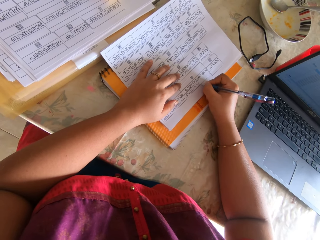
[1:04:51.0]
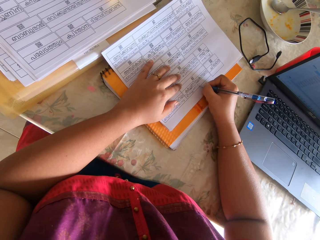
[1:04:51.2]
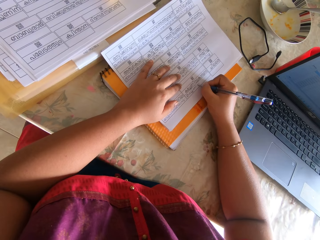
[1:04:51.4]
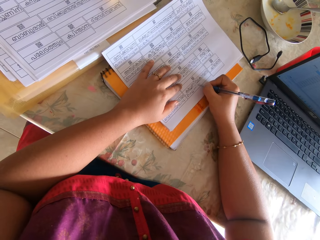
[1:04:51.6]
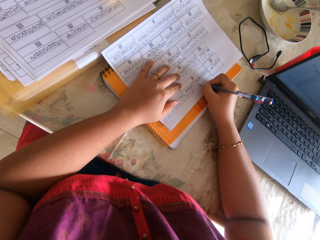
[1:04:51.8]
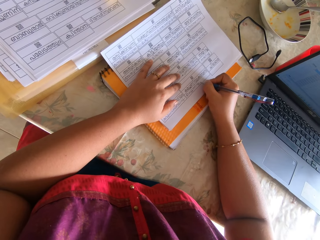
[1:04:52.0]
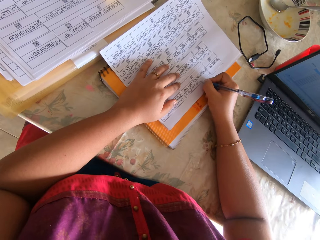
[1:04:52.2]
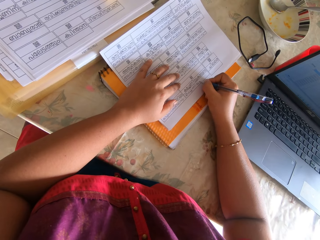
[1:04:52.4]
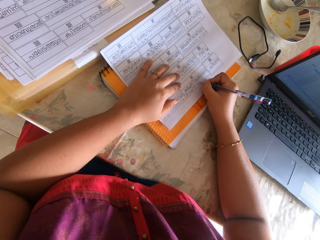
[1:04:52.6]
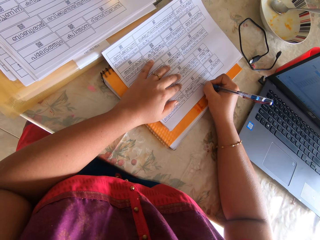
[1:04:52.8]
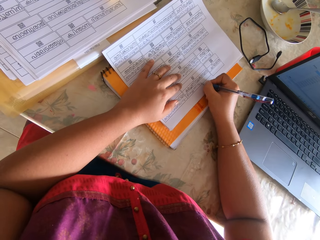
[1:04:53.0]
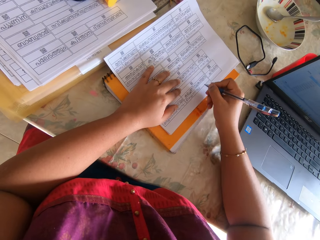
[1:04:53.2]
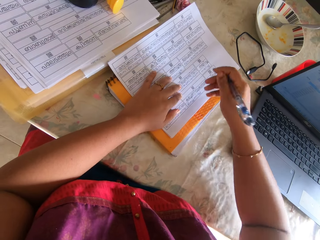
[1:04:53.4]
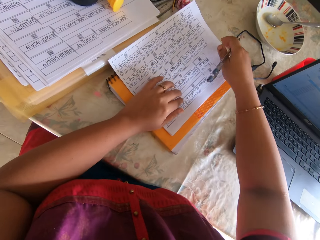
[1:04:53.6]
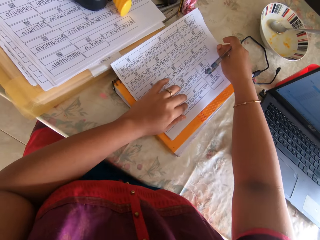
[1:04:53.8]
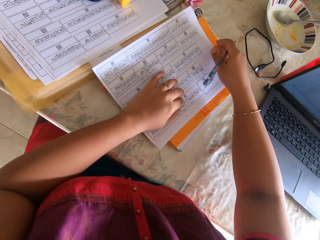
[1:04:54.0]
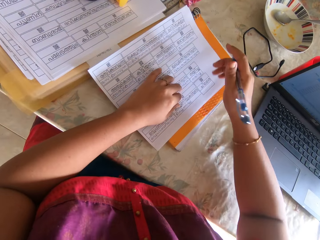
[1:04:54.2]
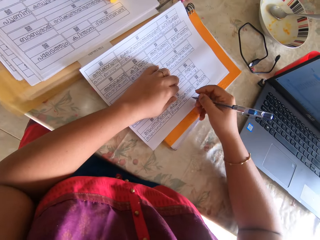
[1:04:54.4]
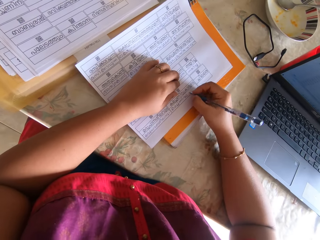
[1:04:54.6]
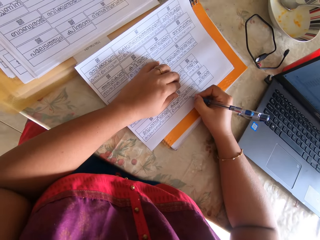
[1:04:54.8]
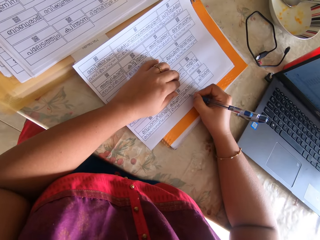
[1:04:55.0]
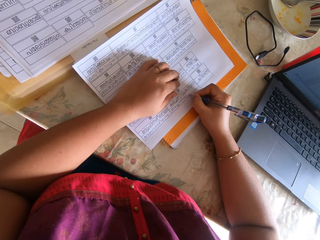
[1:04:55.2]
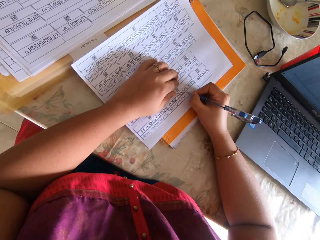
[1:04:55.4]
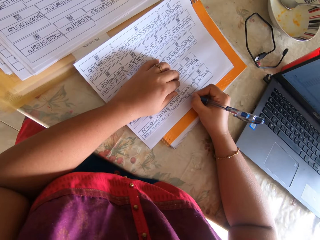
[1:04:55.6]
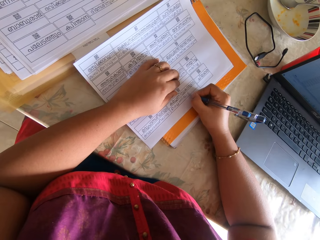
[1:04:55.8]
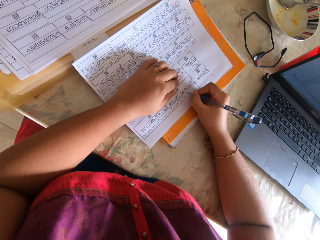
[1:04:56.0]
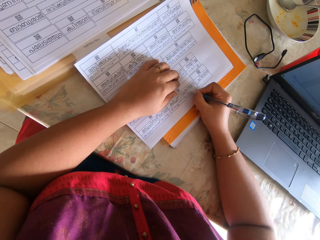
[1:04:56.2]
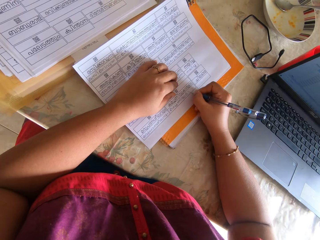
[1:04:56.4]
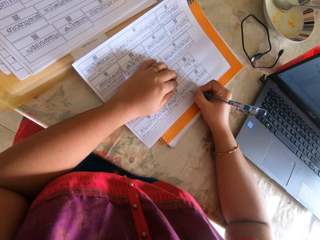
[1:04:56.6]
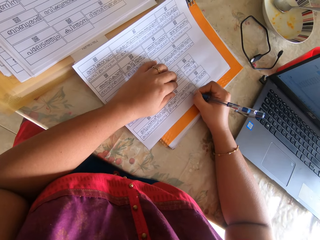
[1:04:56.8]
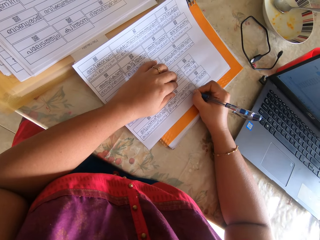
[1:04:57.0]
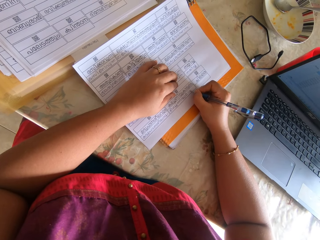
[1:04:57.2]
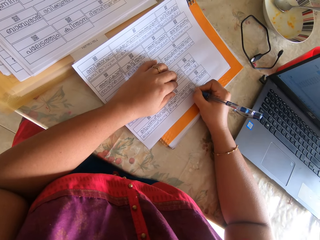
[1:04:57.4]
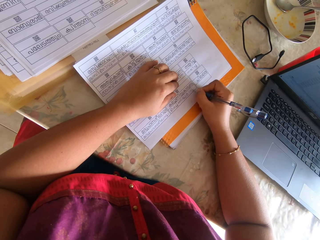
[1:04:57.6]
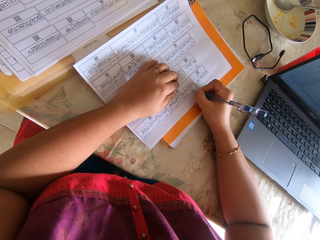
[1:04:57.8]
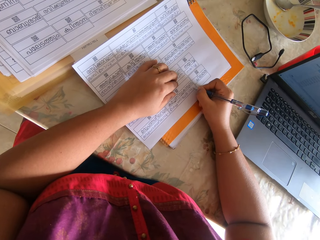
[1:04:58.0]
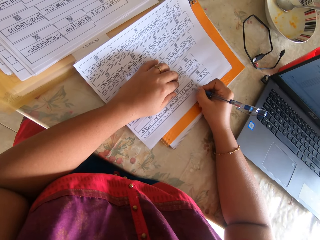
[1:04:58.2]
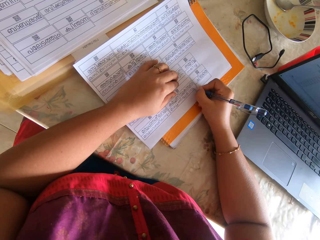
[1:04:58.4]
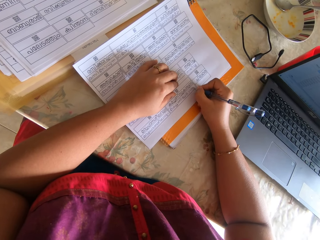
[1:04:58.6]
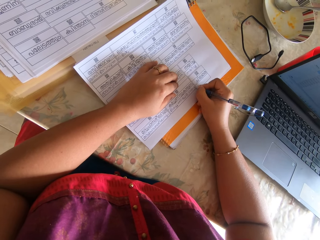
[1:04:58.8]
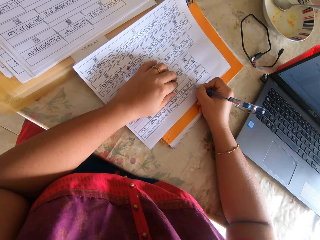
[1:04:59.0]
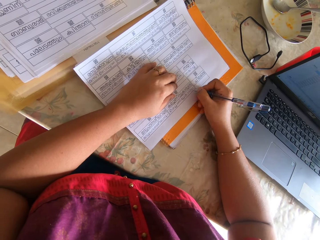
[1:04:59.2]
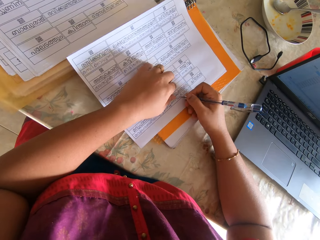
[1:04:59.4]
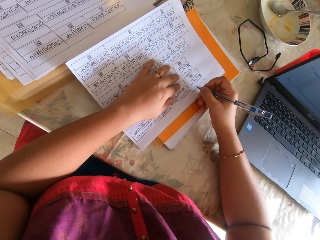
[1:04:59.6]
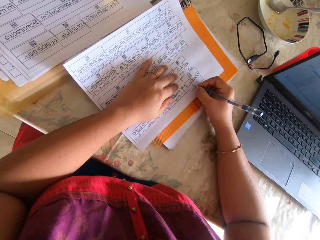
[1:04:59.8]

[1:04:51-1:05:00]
The camera wearer adjusts the paper with her right hand. She writes on the paper with the pen in her right hand.

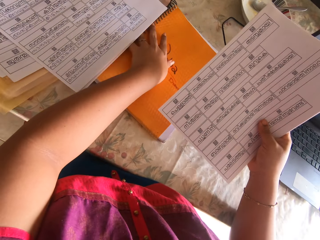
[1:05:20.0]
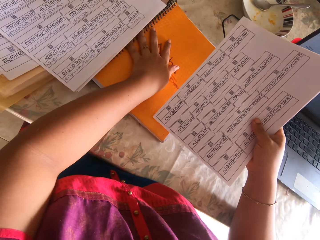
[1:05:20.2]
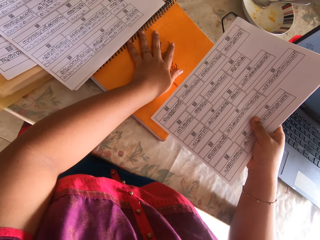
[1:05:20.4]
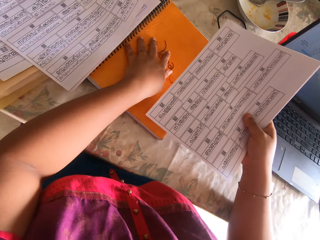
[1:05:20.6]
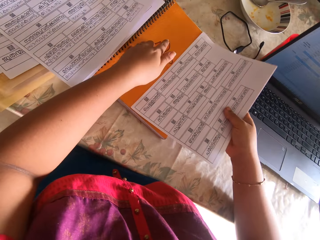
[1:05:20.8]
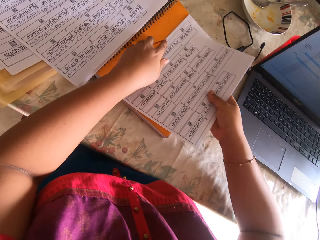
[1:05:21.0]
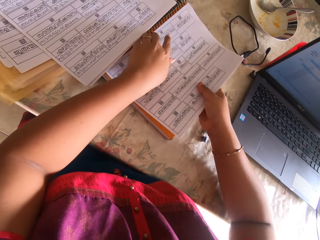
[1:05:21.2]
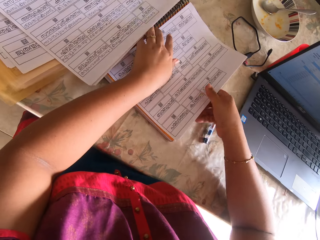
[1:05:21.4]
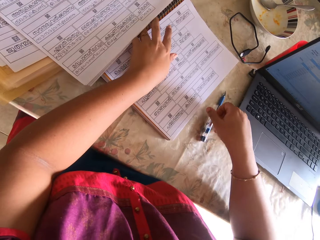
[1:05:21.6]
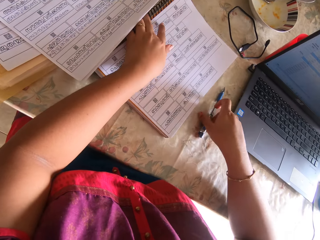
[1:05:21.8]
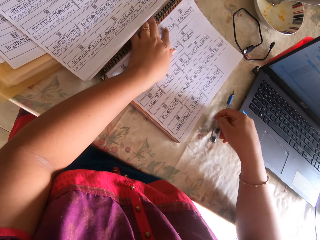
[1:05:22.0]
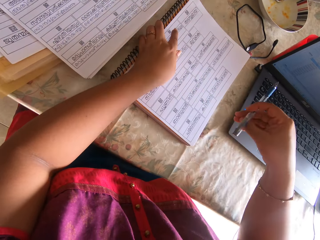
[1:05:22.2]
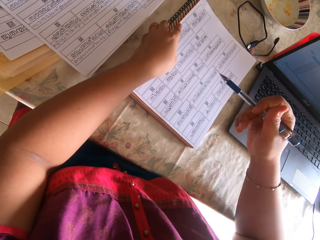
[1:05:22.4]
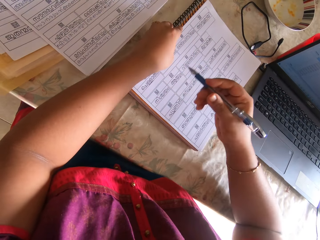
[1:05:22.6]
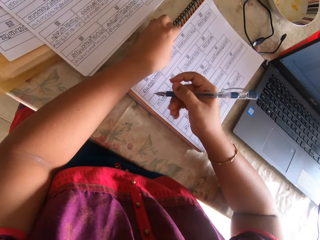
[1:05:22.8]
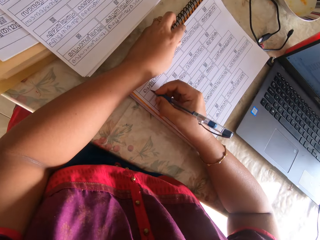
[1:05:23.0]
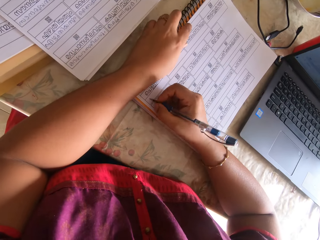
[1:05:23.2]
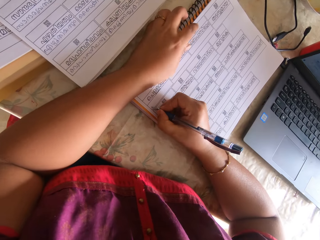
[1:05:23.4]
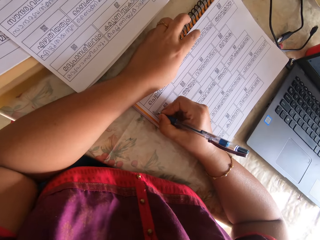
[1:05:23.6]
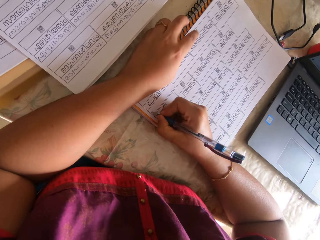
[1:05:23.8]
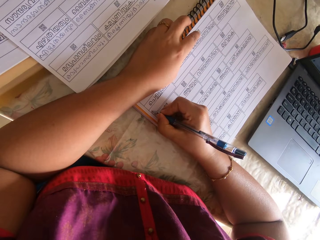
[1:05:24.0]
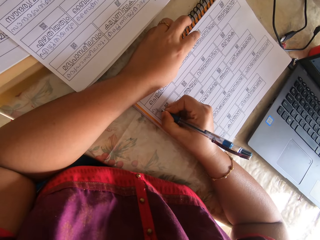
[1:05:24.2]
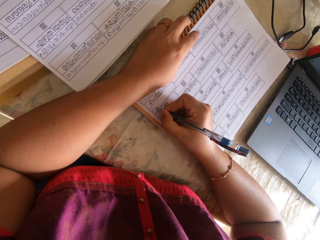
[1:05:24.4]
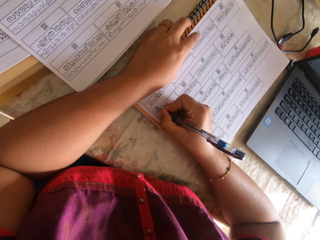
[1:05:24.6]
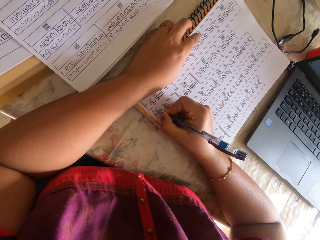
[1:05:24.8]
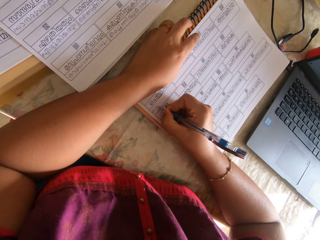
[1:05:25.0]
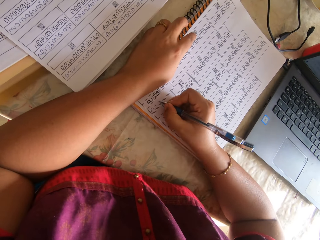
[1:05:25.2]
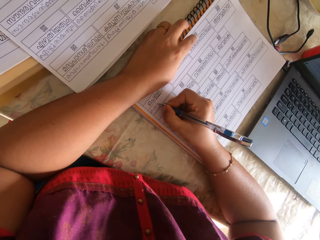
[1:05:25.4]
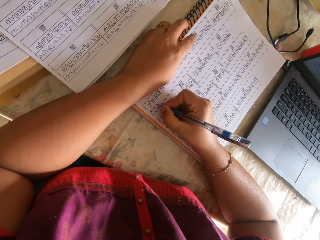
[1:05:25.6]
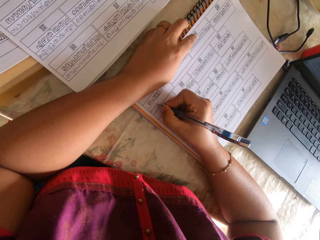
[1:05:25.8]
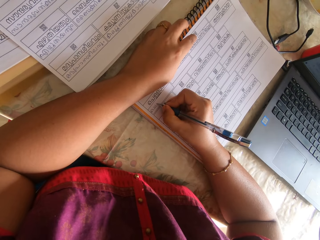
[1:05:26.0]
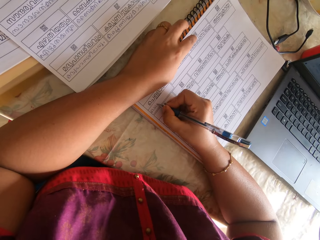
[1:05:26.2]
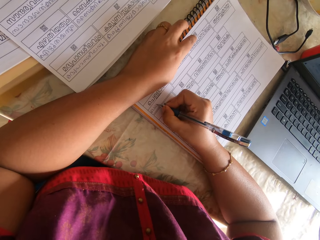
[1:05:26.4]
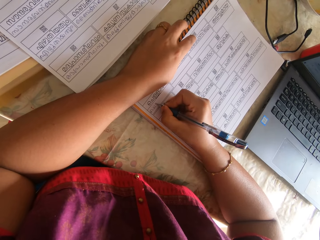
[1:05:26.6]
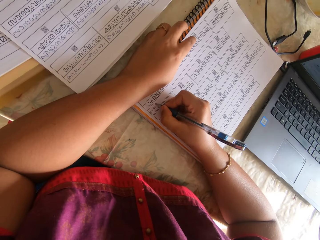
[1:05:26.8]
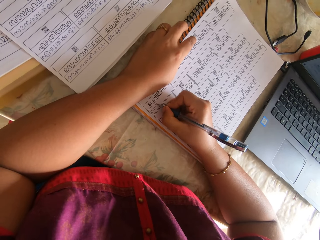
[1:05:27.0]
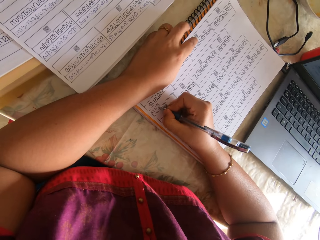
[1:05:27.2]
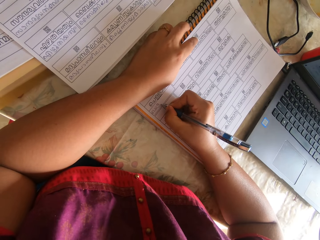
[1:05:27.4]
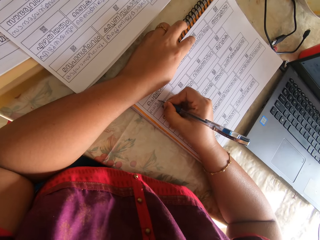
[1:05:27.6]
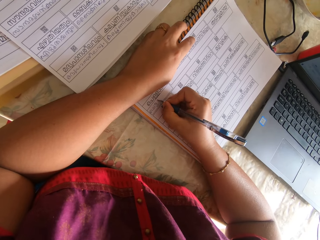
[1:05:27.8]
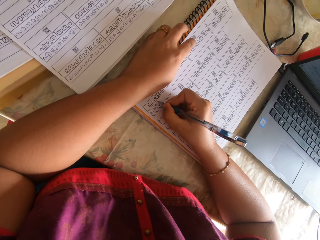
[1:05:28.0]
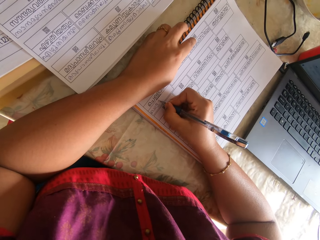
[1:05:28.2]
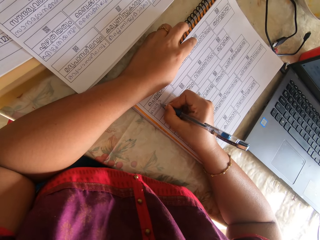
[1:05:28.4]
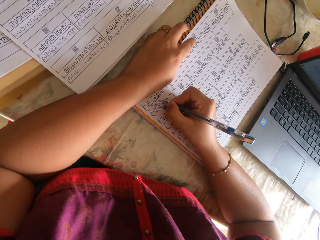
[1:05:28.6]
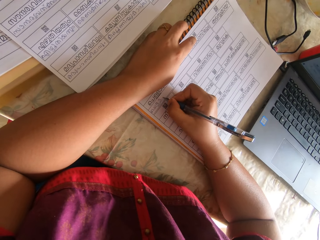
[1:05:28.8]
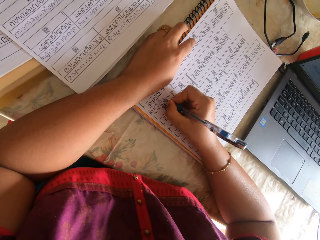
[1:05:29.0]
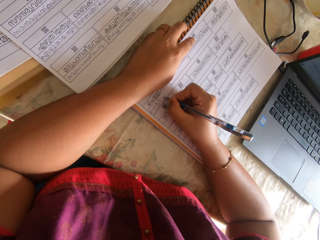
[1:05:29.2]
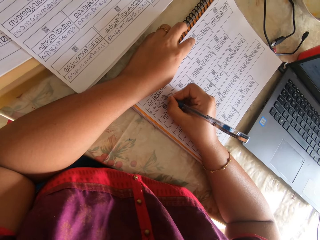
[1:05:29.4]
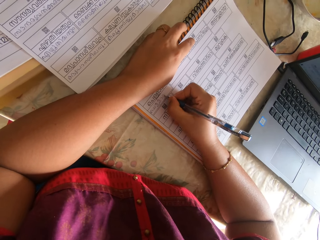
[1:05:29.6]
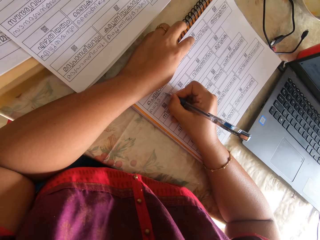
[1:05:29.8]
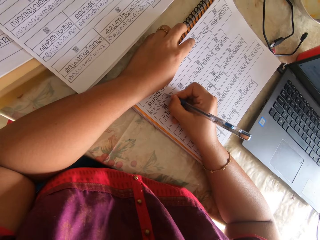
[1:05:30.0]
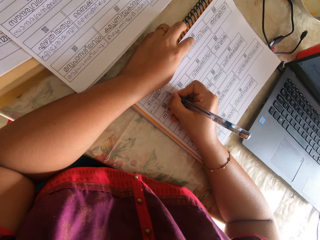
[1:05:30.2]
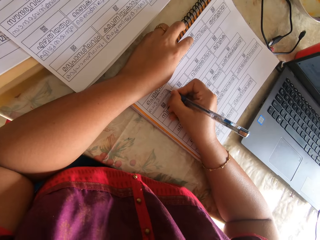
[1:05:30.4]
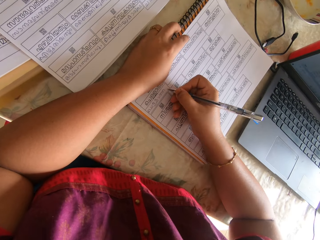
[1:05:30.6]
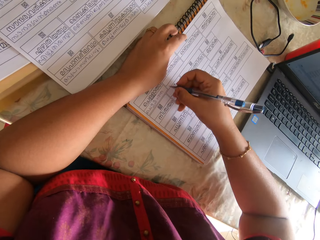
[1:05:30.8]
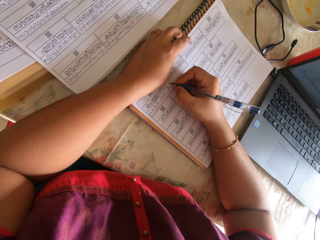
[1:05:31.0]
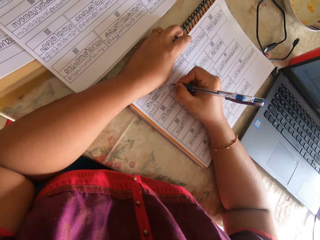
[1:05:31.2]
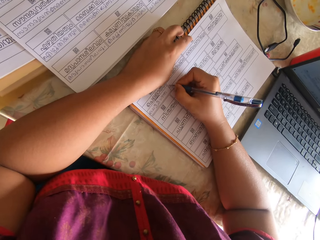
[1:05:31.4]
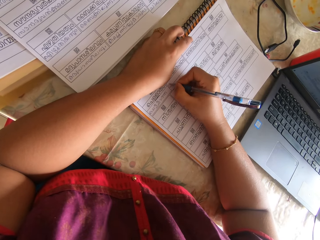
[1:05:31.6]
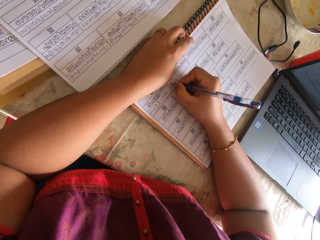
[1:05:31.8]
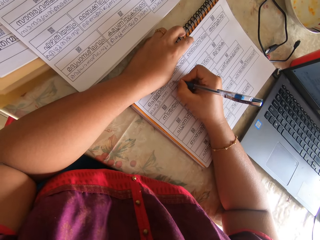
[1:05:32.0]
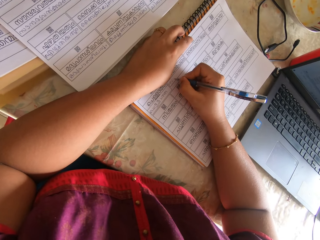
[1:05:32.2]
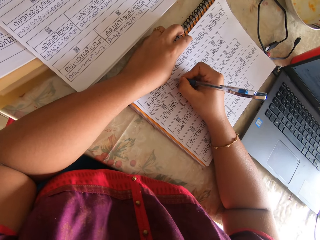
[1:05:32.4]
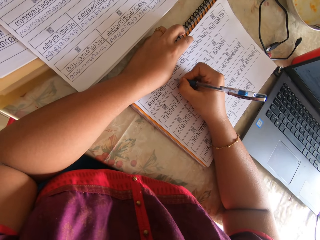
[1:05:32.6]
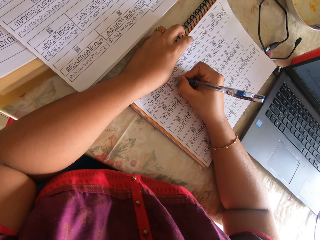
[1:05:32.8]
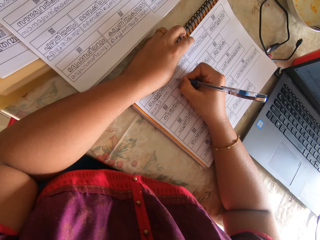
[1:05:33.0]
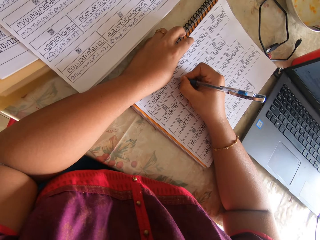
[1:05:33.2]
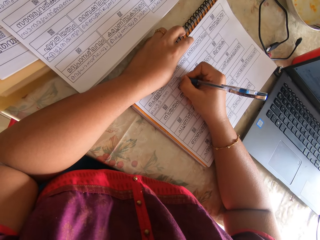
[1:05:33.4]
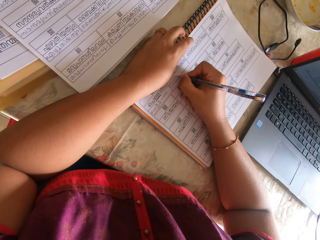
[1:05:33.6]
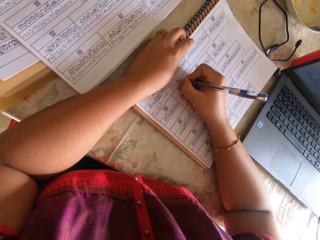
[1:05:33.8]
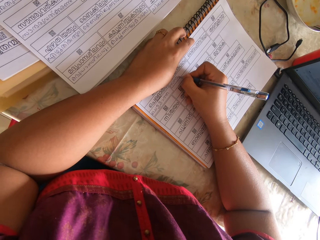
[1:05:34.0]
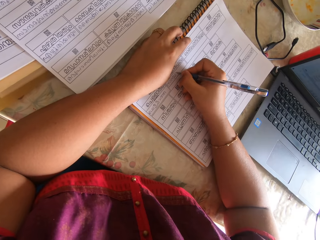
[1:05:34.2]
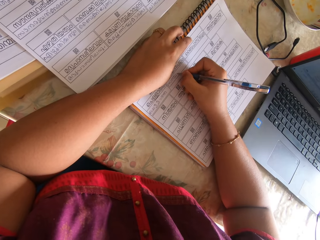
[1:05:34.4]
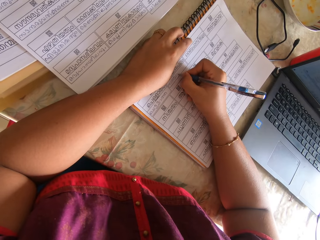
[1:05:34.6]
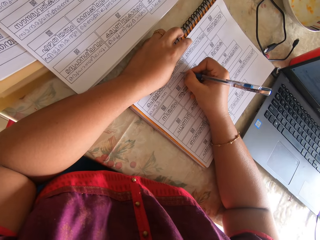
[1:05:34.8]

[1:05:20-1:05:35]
The camera wearer drops the papers on the book with her right hand. She picks up the pen from the table with her right hand. She writes on the paper with the pen in her right hand. She stops writing. She writes on the paper with the pen.
